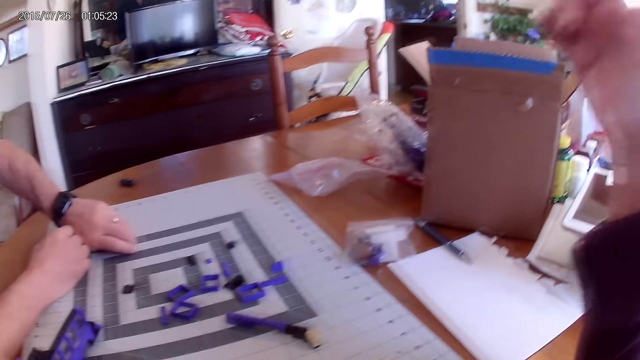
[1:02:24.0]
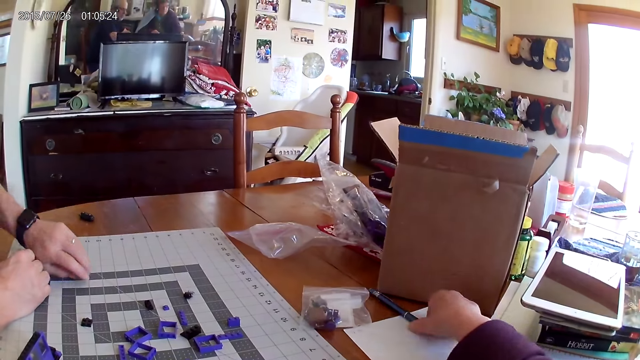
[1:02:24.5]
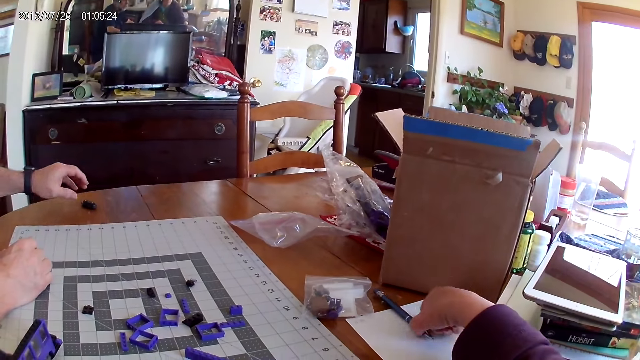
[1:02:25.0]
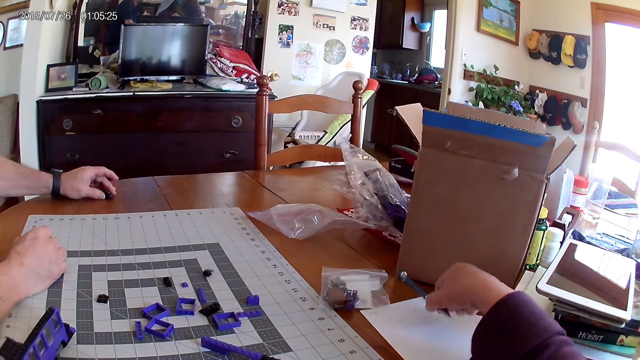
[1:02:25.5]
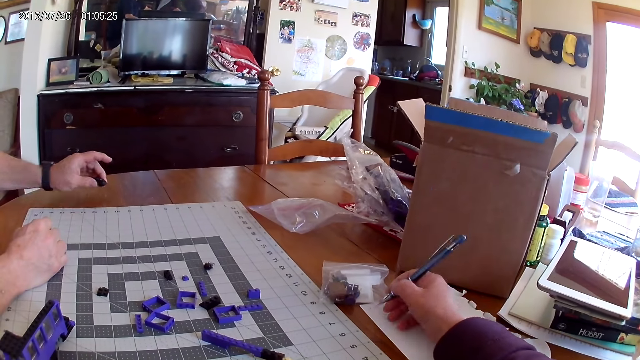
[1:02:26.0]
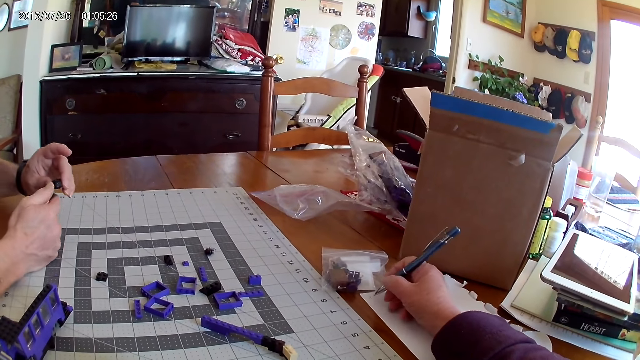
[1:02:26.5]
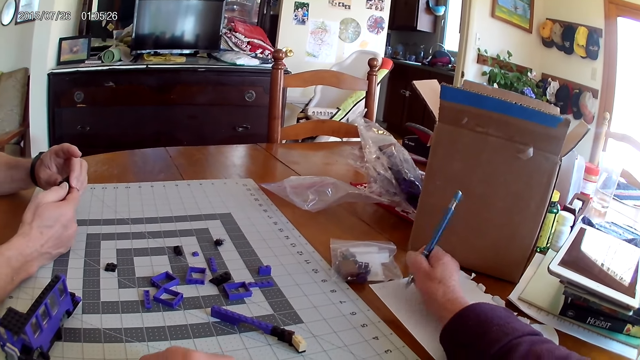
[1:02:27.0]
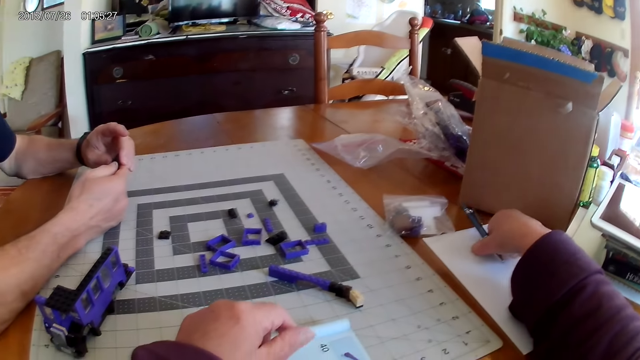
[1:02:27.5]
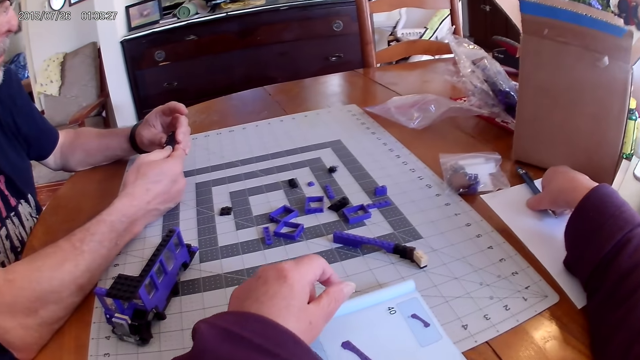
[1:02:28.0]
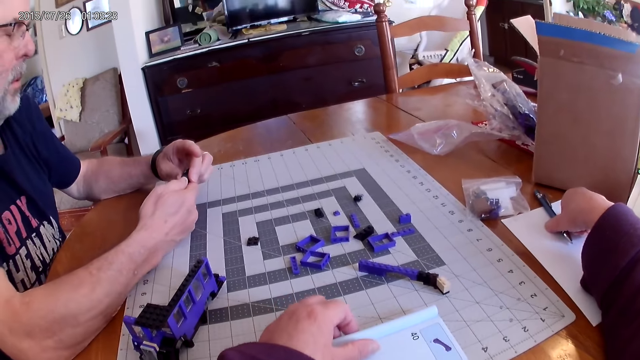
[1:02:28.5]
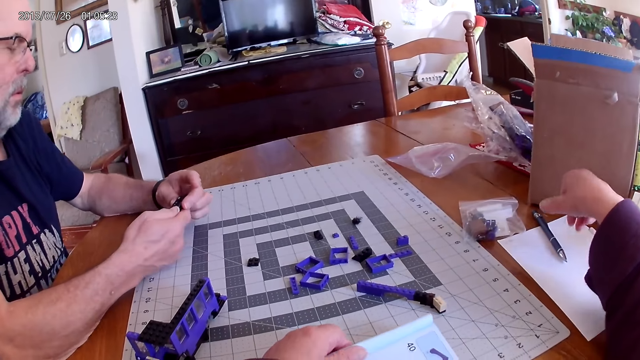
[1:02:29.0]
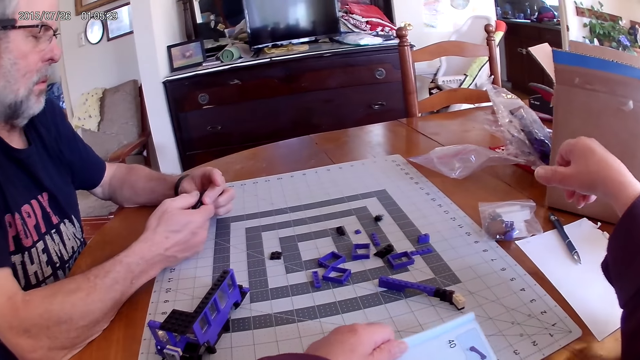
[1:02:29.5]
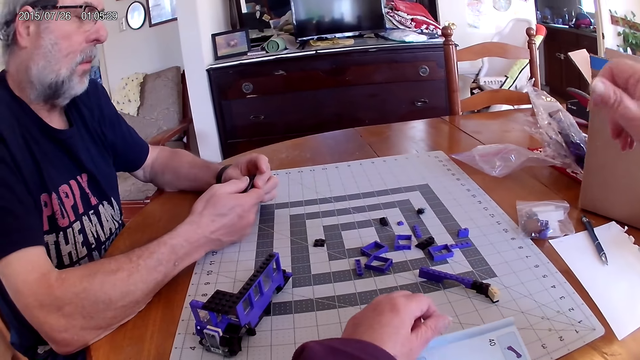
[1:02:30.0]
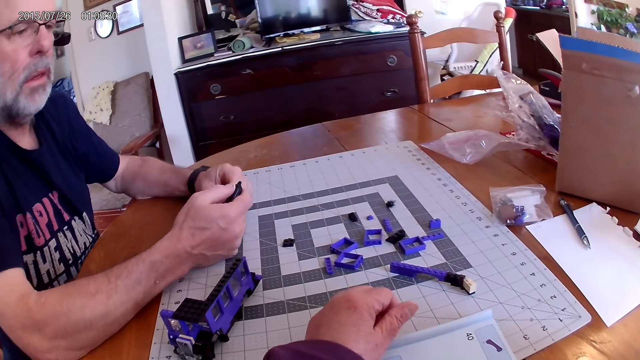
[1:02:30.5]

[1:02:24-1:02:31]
The camera wearer uses gestures. They pick up a pen on the table. A man picks up something with the left hand from the table. The camera wearer holds the pen. They write on the paper. The man holds something. The camera wearer puts the pen on the table. The man looks at something. The camera wearer moves a book on the table. They move the hand.
